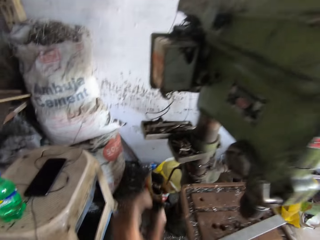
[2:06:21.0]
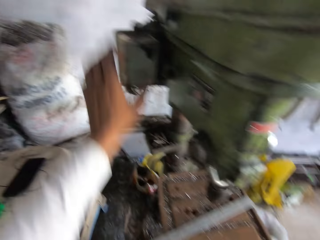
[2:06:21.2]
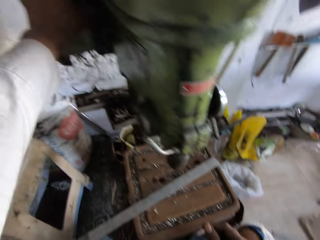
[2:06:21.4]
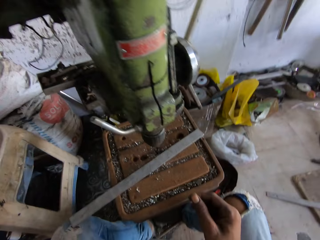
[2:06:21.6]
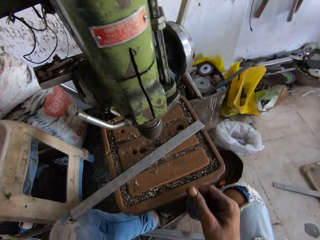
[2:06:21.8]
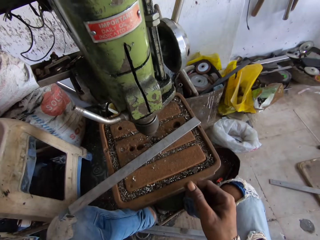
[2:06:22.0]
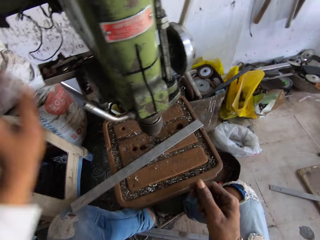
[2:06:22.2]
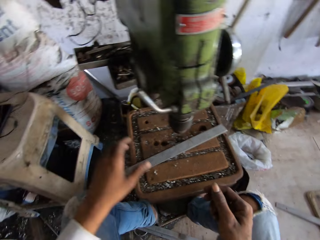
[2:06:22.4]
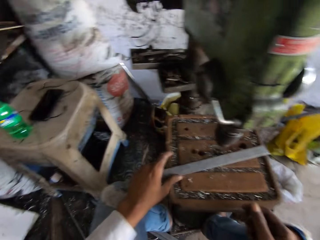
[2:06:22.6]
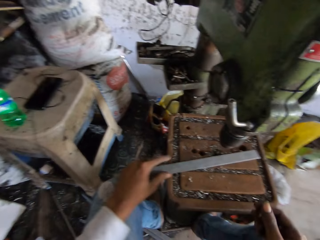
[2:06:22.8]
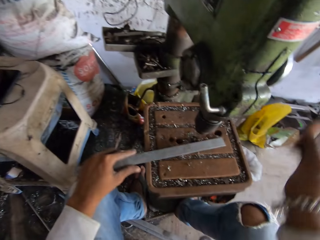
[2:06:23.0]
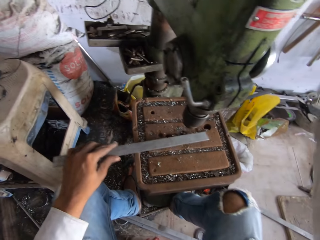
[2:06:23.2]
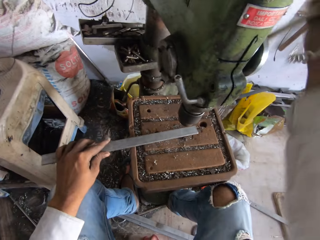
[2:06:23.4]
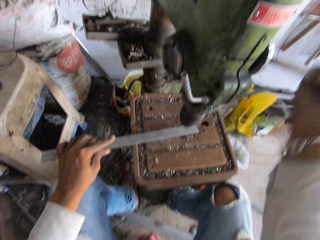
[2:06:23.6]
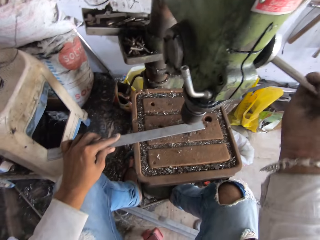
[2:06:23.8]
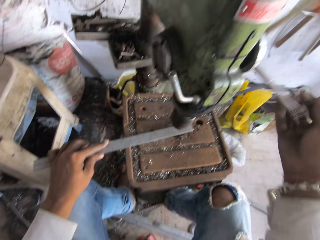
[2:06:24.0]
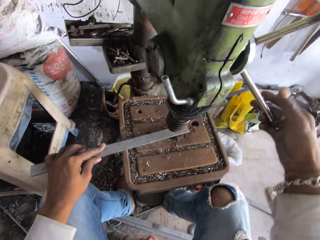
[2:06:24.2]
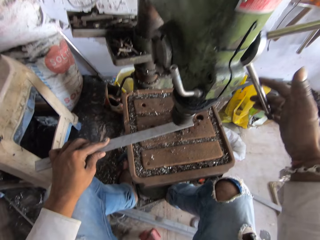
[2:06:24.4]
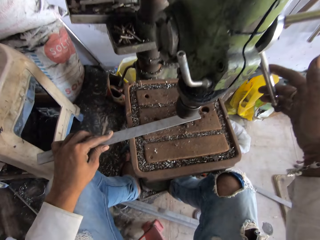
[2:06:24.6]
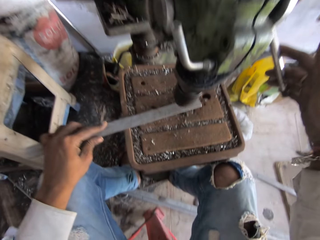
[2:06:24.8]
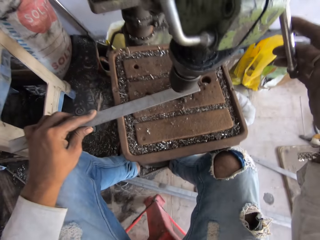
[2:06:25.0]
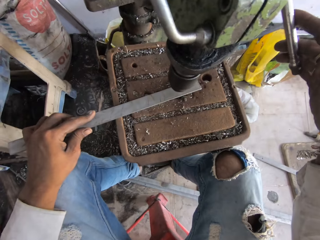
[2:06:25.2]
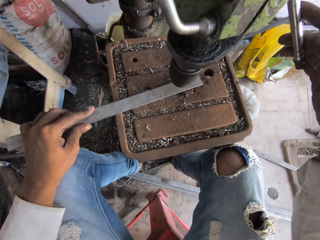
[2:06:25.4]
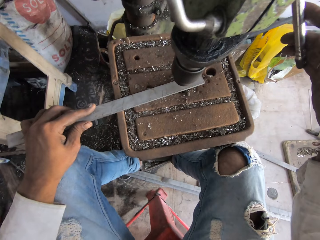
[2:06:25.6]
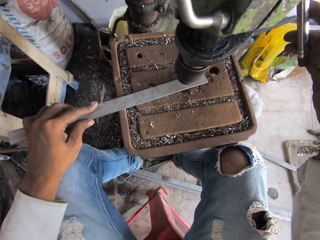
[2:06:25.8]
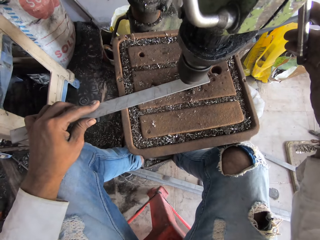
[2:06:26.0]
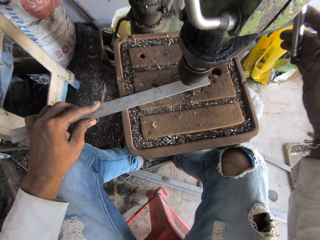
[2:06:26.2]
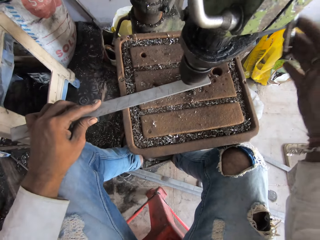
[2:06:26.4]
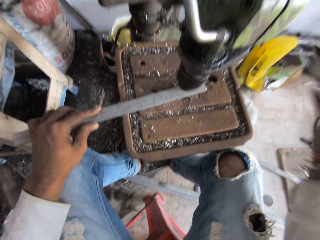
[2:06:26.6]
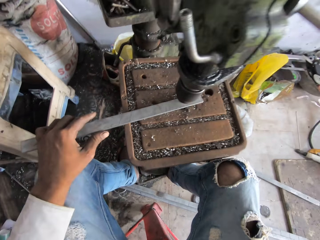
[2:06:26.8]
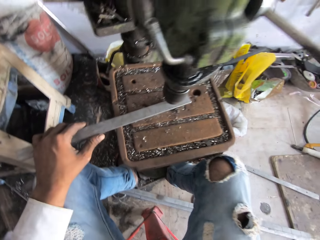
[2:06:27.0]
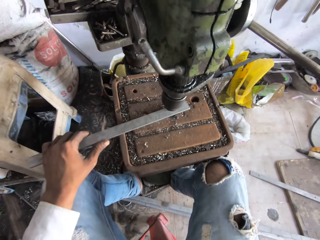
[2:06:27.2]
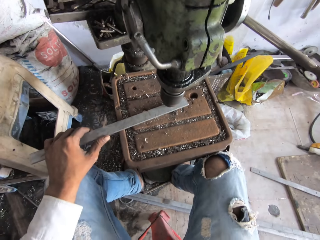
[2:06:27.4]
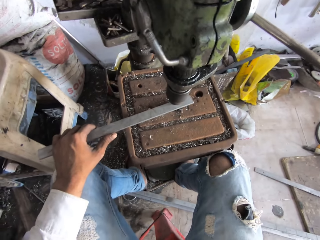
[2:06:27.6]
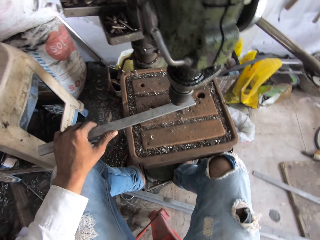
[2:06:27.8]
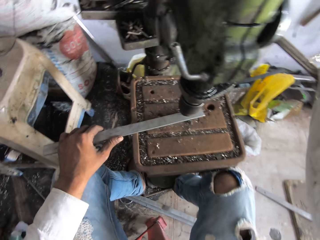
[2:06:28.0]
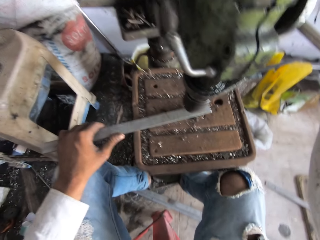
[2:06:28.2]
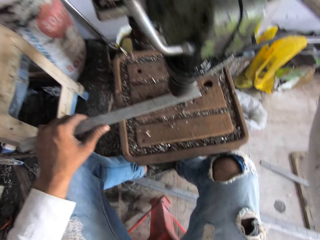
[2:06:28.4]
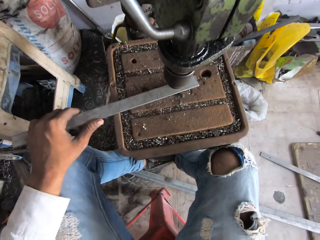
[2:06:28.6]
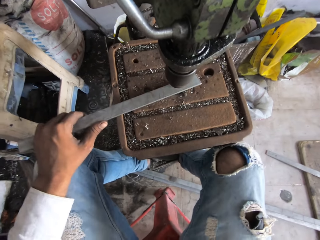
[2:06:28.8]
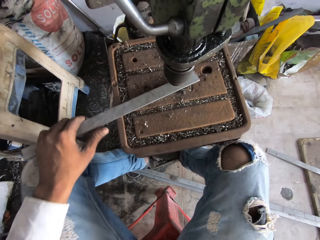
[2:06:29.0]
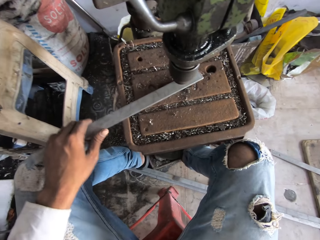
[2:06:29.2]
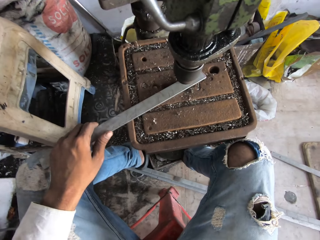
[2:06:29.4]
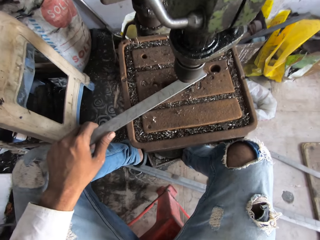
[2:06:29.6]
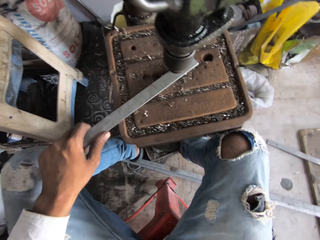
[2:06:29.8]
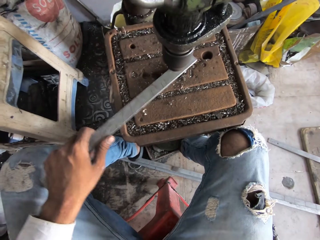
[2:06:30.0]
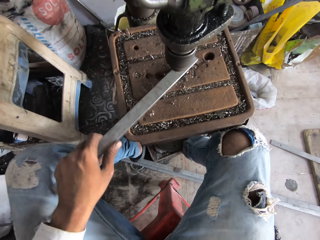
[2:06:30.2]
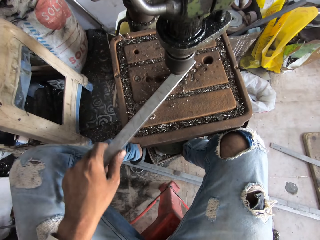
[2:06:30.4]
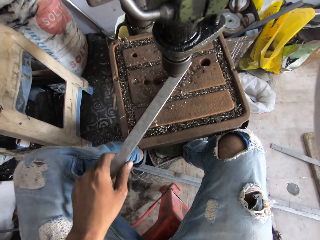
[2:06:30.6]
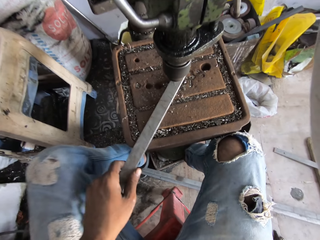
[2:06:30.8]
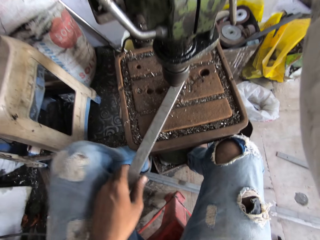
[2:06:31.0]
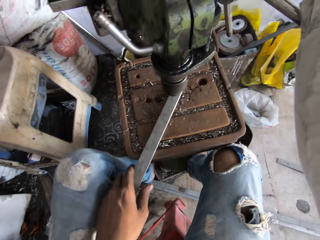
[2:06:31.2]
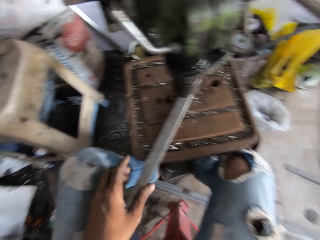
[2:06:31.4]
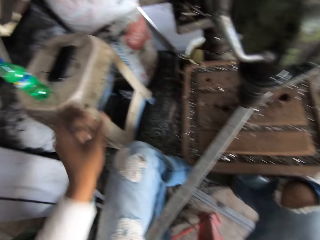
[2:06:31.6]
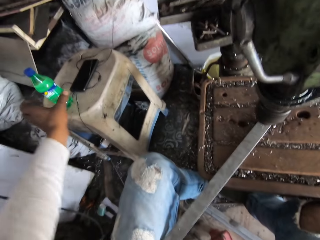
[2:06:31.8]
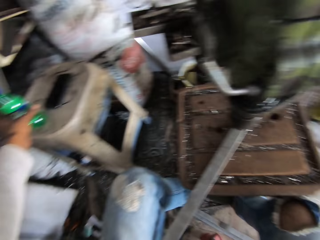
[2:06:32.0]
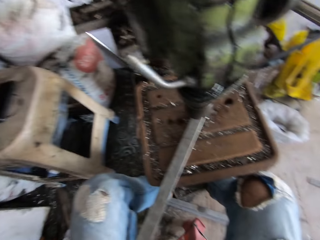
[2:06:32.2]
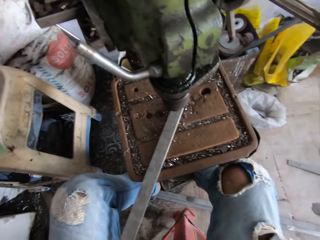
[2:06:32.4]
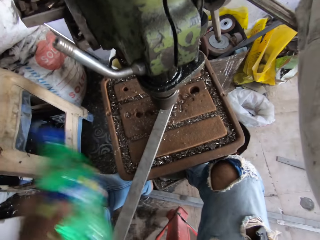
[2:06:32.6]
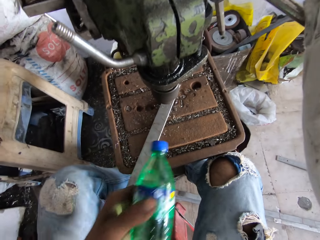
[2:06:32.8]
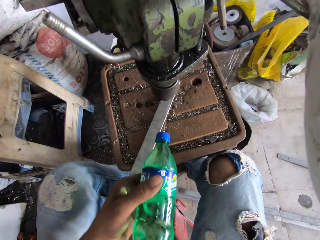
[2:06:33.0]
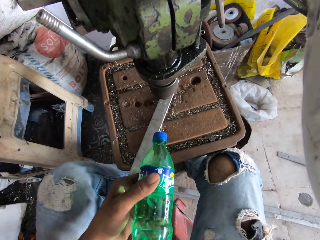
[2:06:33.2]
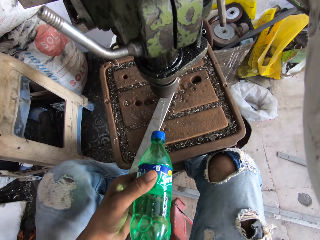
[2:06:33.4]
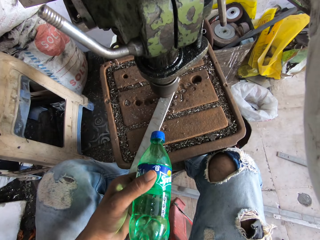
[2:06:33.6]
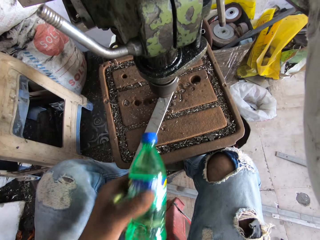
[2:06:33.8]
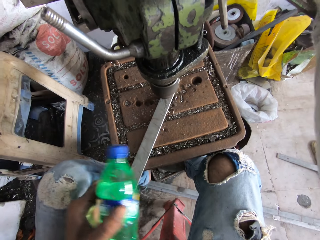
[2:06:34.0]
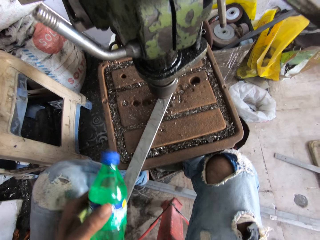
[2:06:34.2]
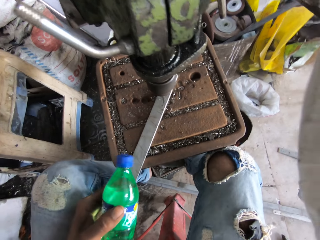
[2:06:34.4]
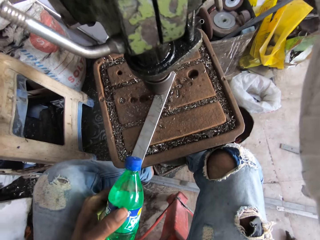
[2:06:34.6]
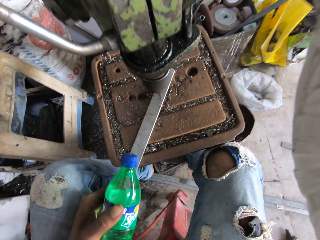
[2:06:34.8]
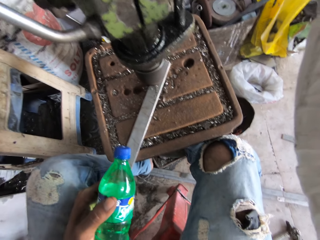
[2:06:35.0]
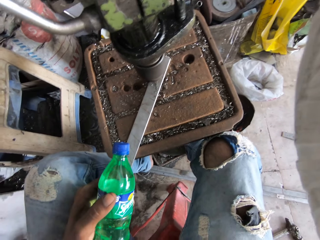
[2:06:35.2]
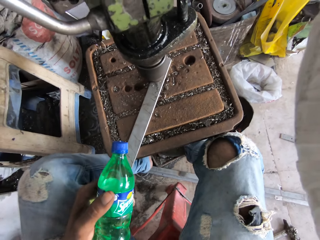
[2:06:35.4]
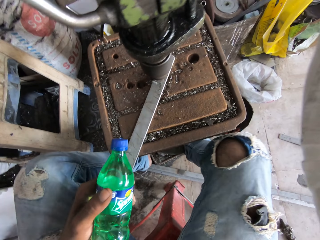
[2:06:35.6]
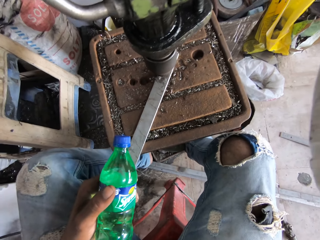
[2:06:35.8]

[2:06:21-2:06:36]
The camera wearer switches on the drill machine or driller. He places the metal under the driller. He pushes the driller down. He pulls down the hand wheel. He drills the metal with the driller. He moves the metal with his hand. He turns the metal. He picks up a bottle of water on a stool. He cools the metal with the water. He pours the water on the metal.

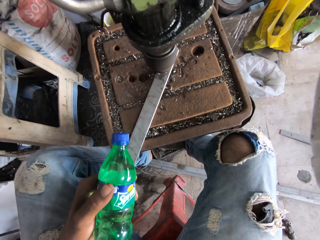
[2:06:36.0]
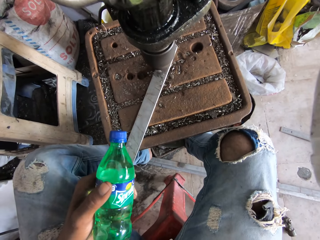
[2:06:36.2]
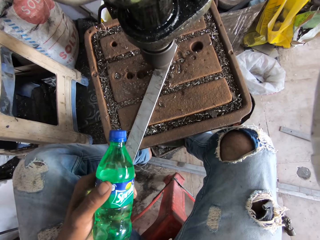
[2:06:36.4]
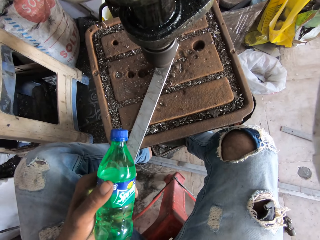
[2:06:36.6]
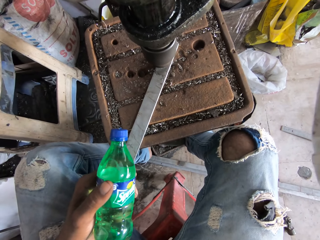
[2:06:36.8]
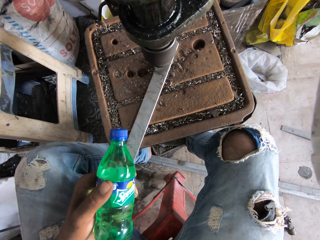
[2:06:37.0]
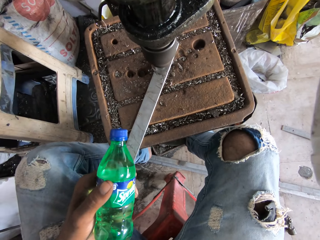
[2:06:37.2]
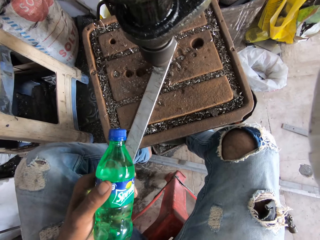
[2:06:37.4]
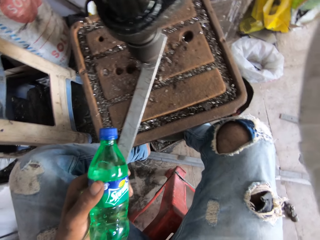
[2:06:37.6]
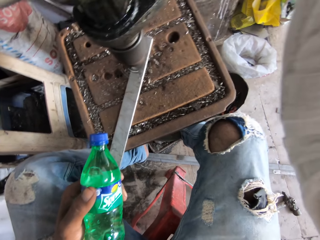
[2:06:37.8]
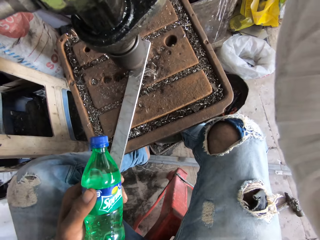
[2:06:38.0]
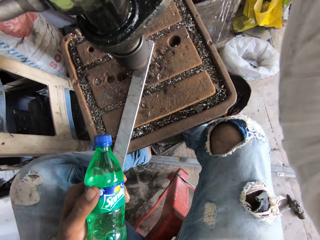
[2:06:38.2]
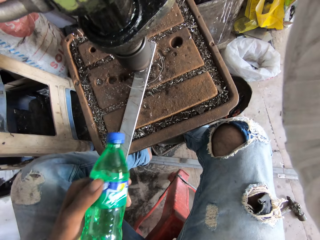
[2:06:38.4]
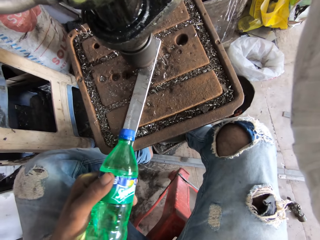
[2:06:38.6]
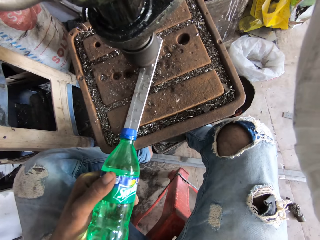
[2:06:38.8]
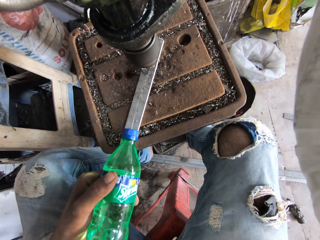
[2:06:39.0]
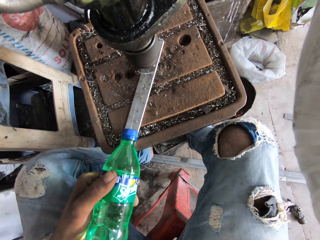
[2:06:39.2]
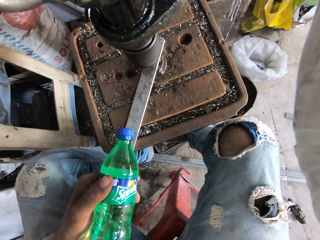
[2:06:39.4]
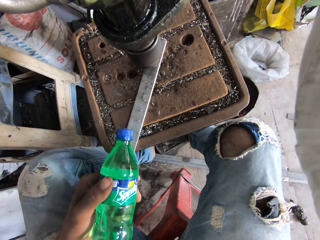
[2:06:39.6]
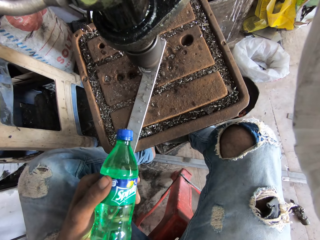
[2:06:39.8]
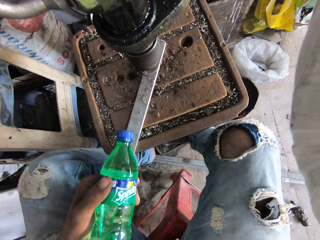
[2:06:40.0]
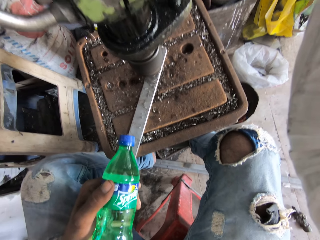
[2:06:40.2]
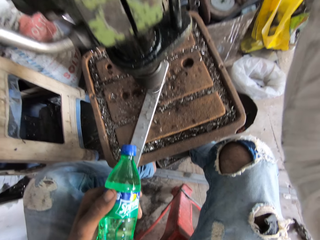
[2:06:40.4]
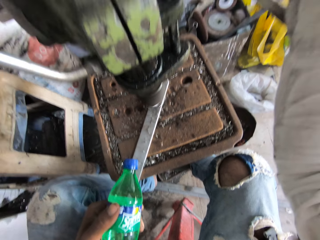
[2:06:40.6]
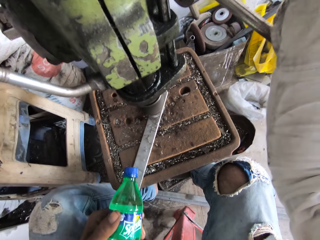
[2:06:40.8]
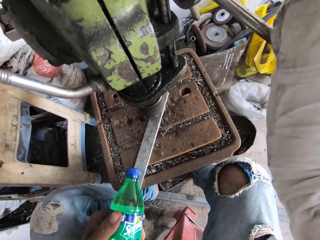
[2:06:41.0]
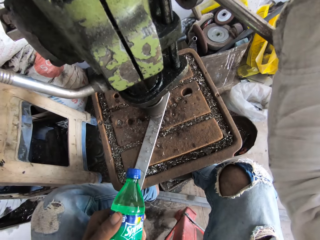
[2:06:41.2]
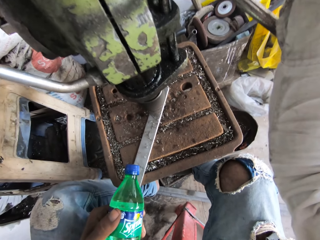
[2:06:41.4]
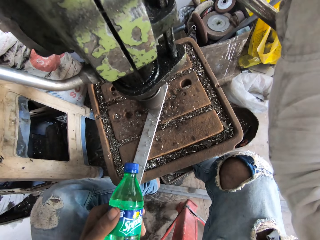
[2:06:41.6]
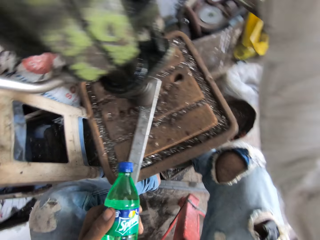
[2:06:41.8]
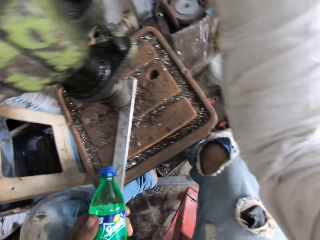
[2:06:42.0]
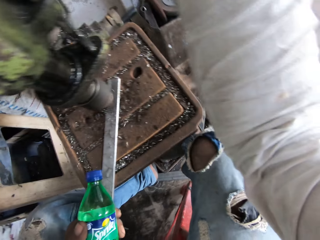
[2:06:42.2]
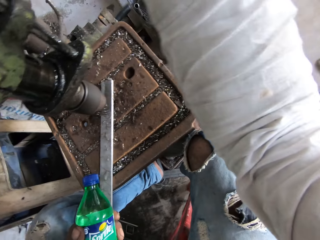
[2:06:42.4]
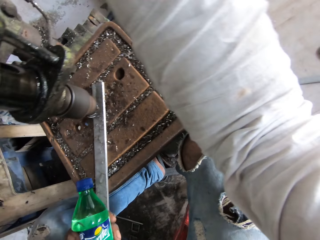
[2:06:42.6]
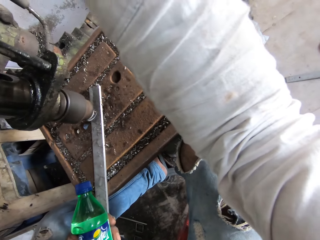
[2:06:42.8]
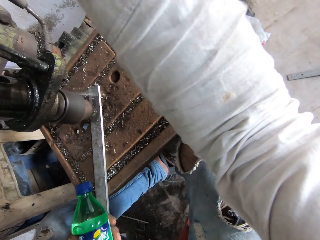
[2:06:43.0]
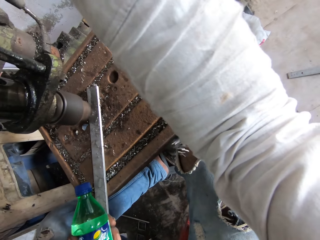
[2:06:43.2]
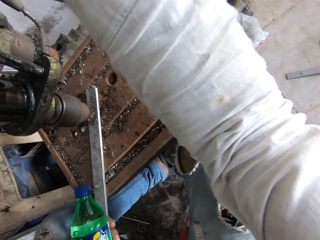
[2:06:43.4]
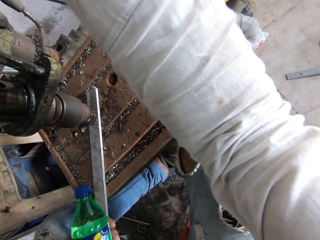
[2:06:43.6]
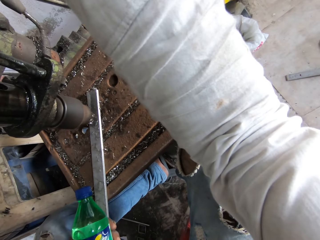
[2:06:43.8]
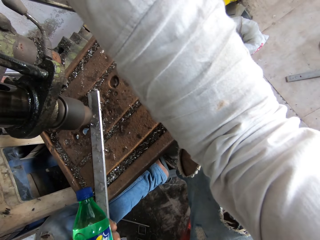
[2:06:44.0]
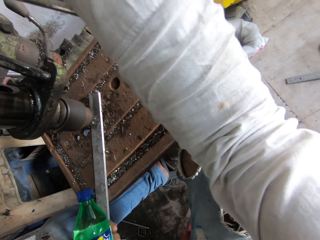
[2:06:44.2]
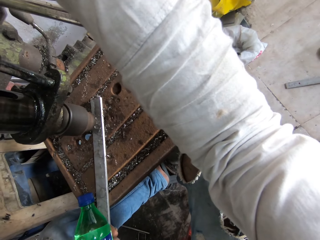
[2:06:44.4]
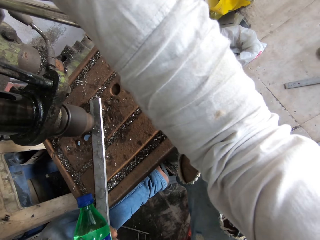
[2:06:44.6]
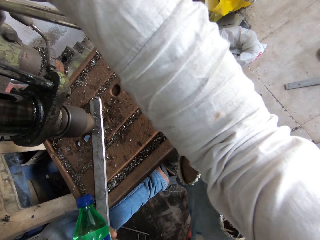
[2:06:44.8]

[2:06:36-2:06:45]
The camera wearer drills the metal. They pour water on the metal. They drill the metal.
